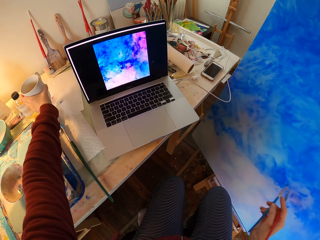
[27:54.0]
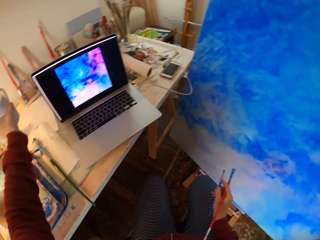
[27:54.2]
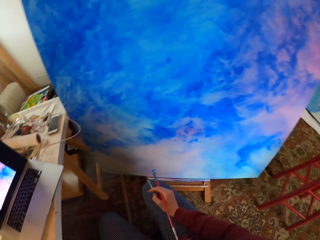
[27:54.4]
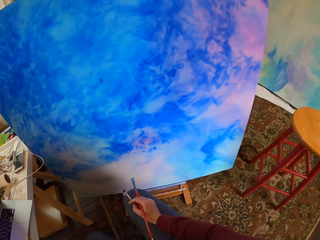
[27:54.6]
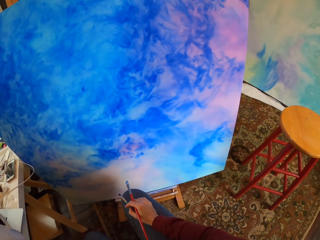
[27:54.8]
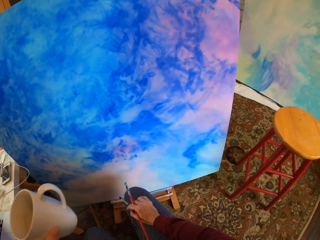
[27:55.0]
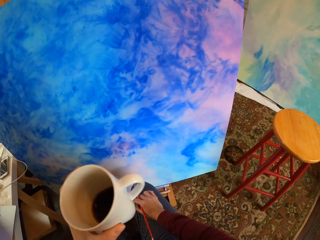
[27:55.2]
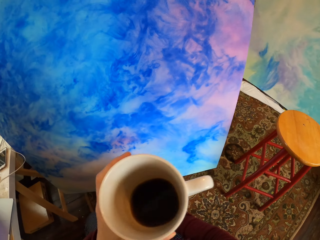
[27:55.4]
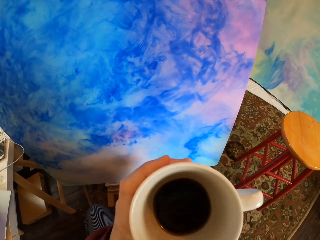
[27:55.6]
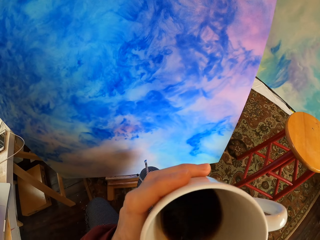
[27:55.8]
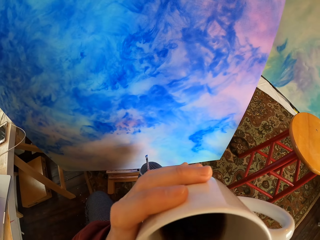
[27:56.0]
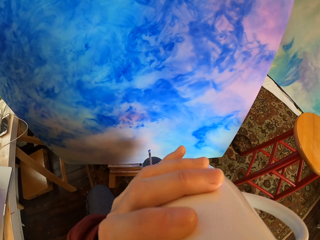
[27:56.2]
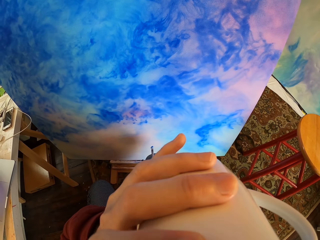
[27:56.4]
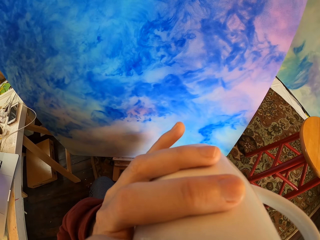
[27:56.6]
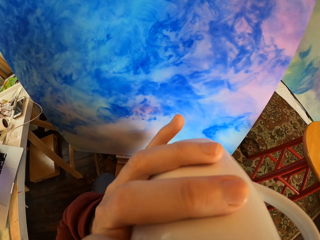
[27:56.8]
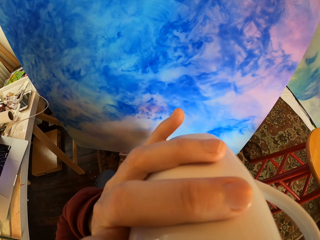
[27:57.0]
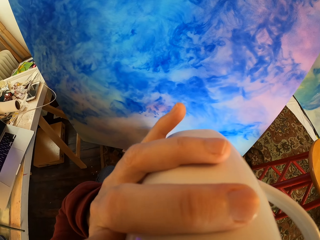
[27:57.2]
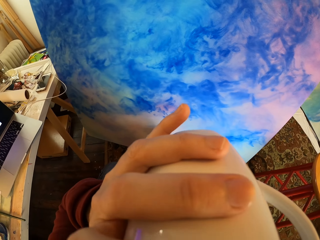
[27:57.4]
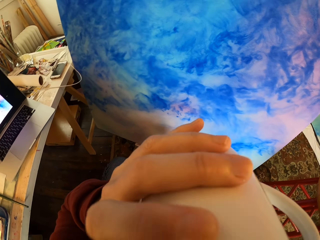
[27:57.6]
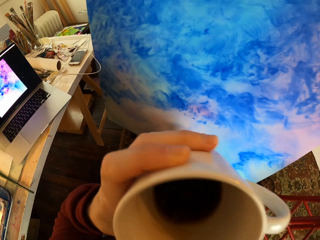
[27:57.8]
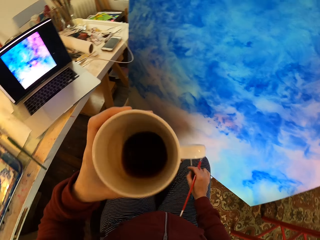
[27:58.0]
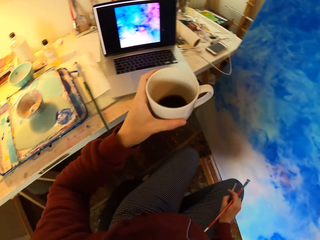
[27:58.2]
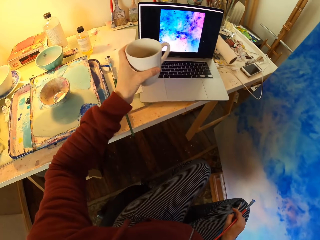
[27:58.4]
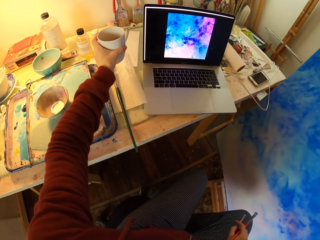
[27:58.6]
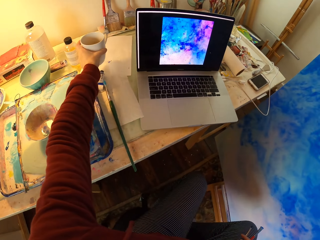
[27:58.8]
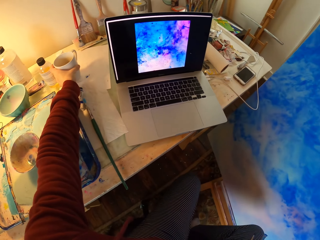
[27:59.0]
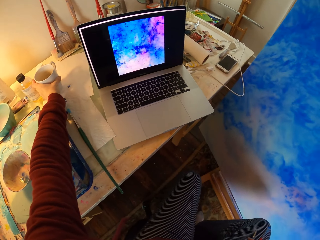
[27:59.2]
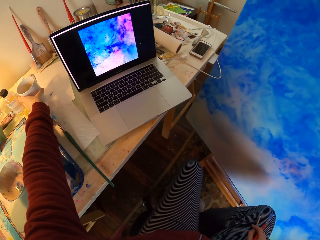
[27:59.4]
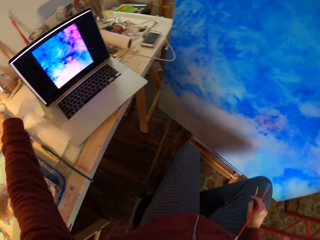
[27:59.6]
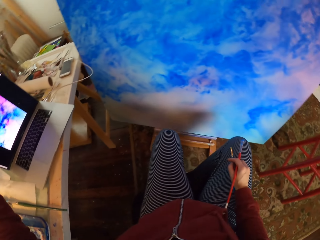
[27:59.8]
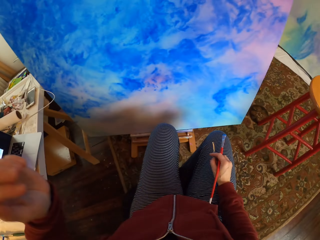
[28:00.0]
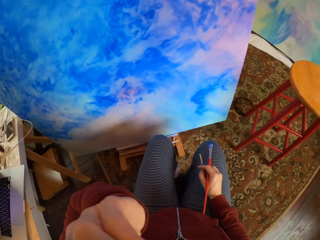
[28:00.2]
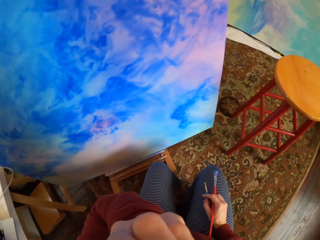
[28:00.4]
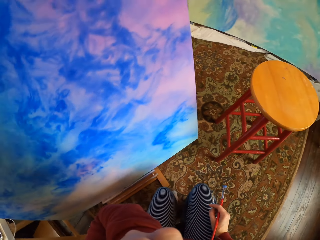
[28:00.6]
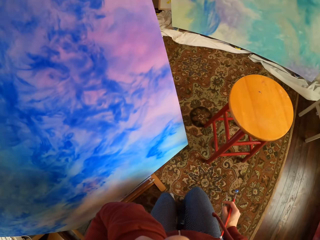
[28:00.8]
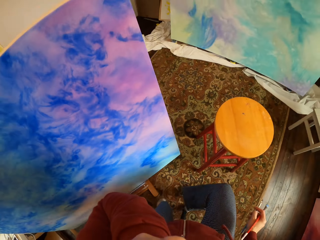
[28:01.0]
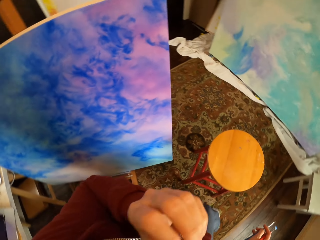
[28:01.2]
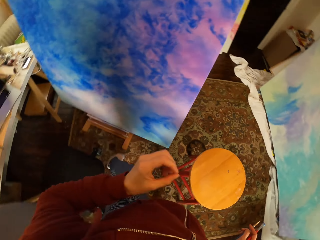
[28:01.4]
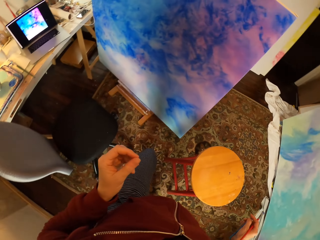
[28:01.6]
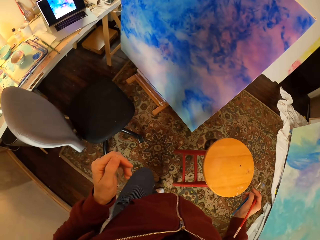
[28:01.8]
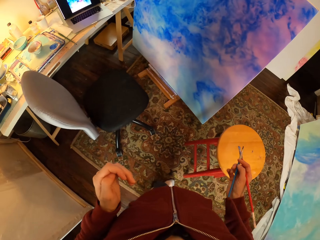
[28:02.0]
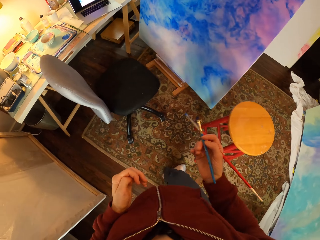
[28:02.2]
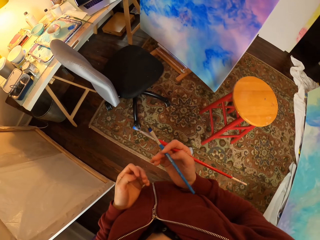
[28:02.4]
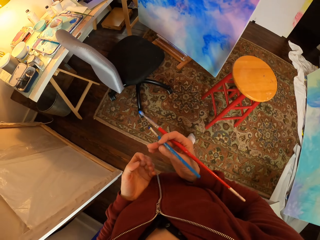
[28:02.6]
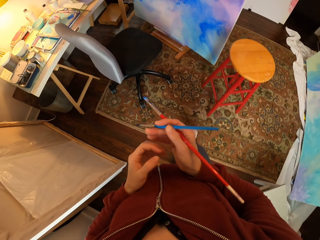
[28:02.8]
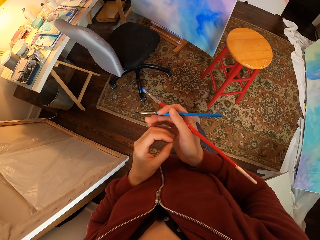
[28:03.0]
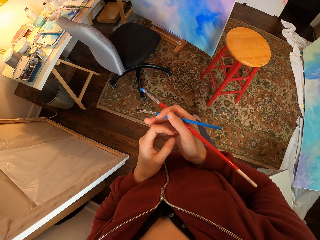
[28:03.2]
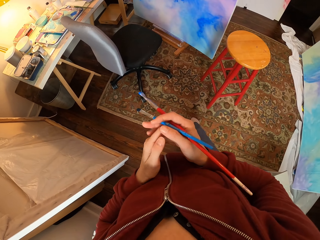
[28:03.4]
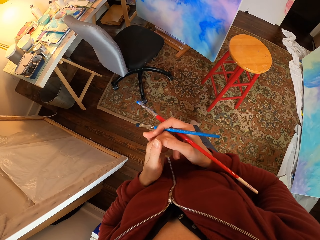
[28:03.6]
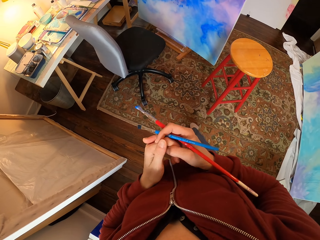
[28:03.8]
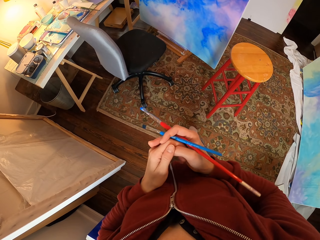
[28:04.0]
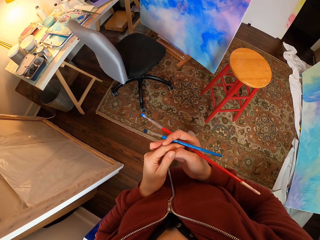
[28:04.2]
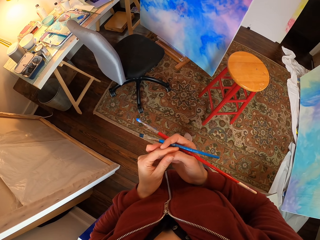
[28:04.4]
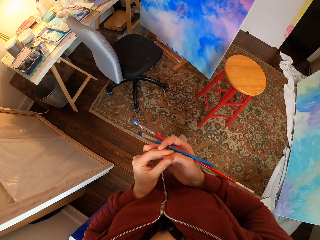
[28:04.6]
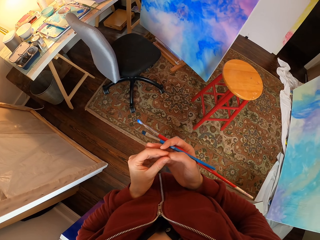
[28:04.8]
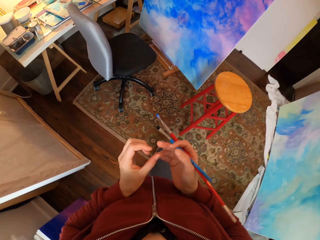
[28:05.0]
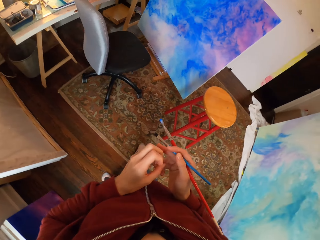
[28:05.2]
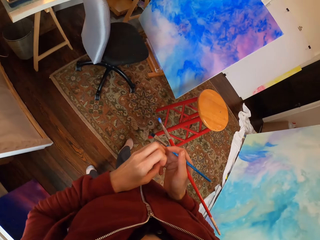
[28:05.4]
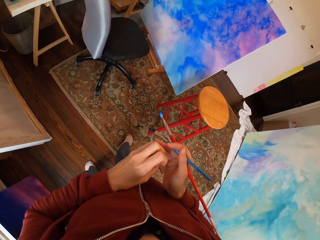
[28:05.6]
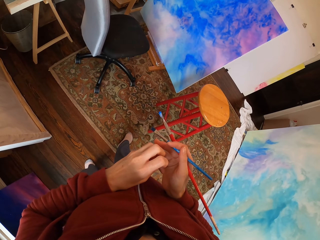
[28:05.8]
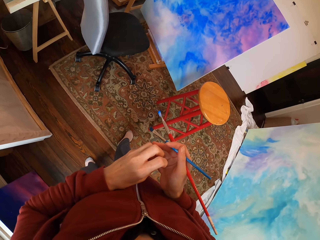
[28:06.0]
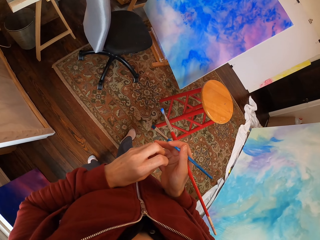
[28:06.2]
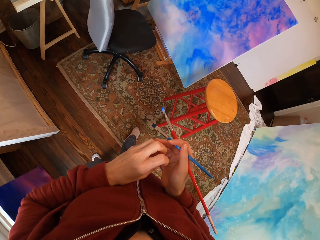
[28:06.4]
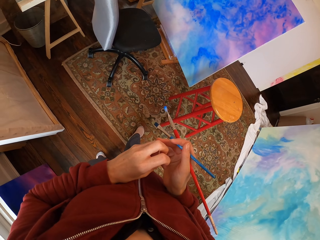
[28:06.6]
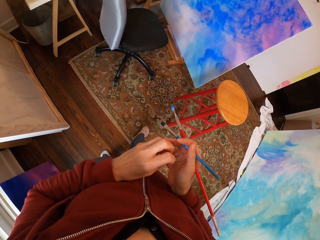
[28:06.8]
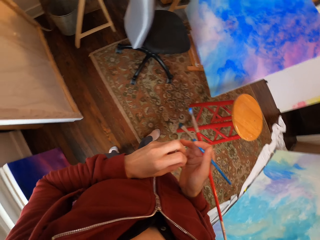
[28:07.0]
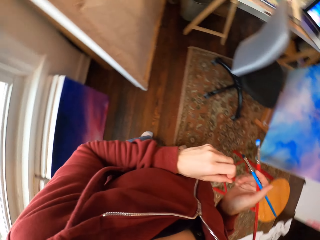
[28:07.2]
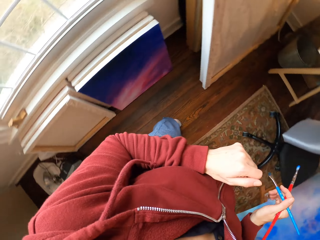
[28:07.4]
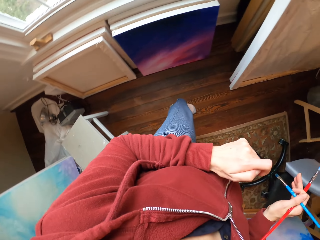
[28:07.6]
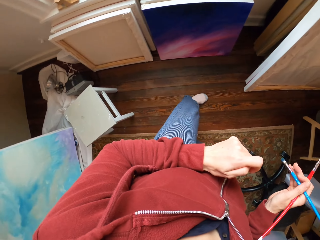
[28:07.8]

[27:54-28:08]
The camera wearer drinks a cup of coffee or tea. They put down the cup of coffee. They stand up from a chair. They look at the paint art.

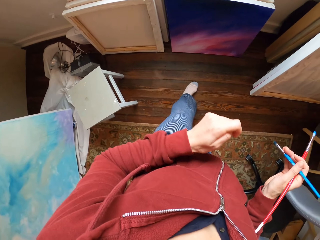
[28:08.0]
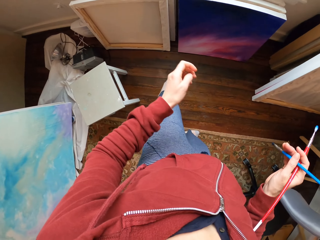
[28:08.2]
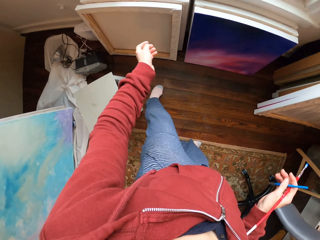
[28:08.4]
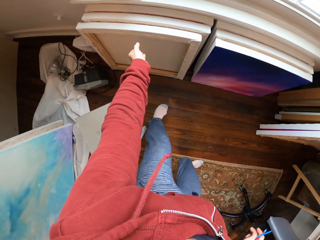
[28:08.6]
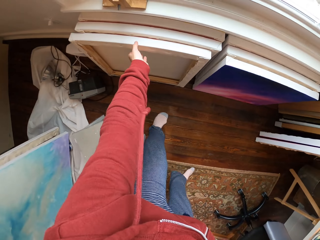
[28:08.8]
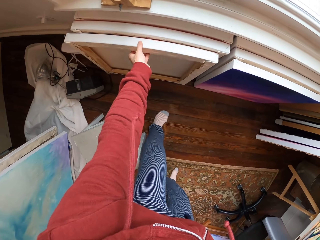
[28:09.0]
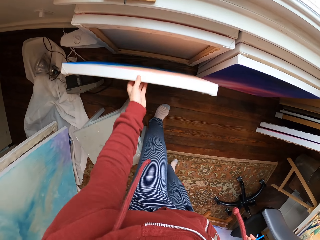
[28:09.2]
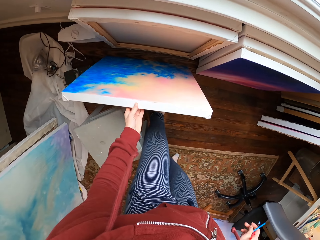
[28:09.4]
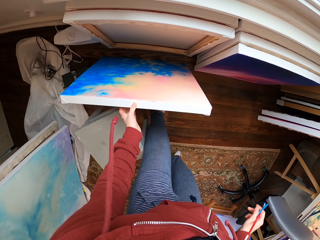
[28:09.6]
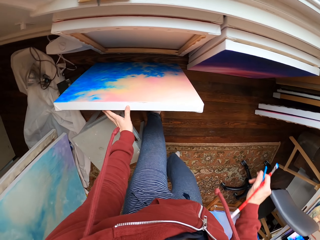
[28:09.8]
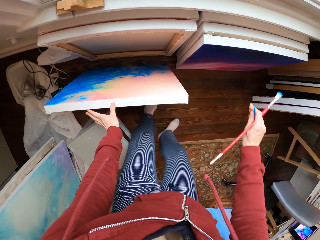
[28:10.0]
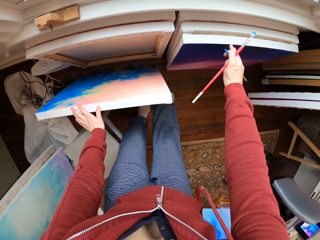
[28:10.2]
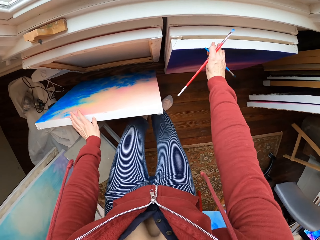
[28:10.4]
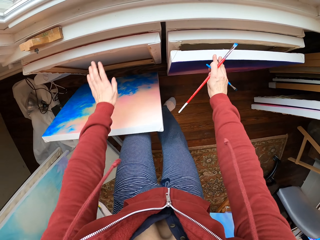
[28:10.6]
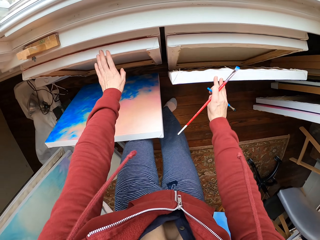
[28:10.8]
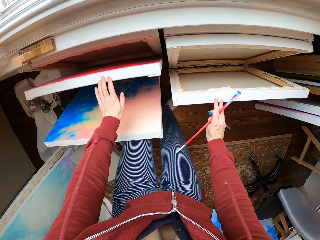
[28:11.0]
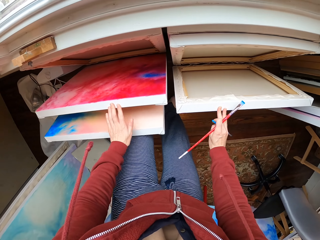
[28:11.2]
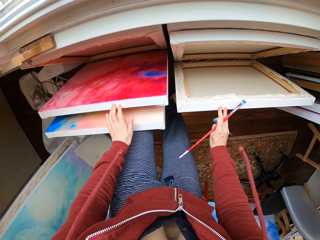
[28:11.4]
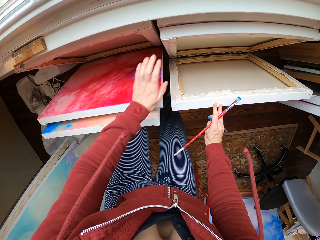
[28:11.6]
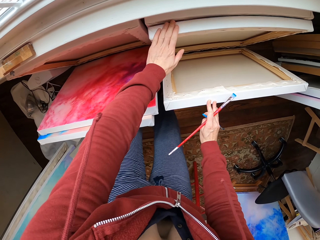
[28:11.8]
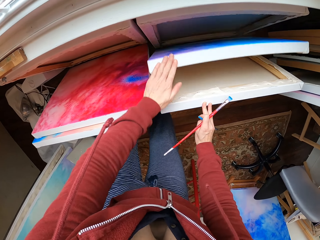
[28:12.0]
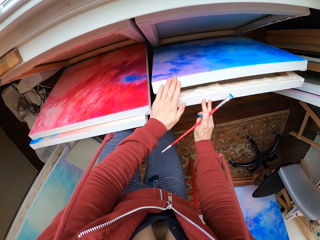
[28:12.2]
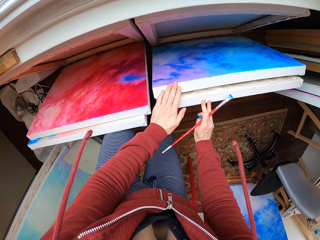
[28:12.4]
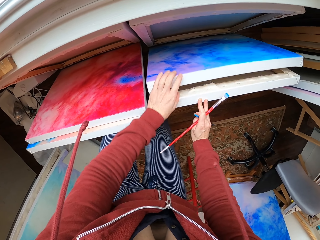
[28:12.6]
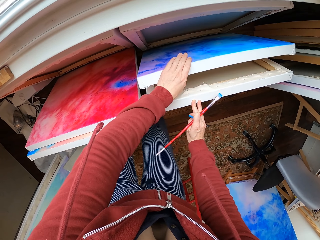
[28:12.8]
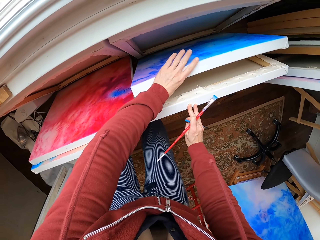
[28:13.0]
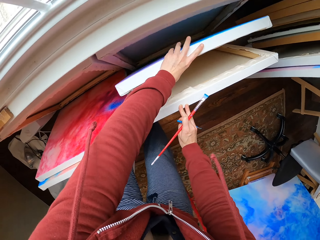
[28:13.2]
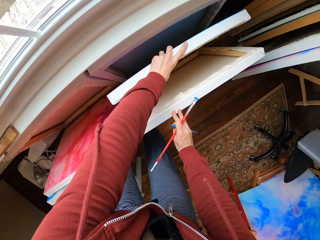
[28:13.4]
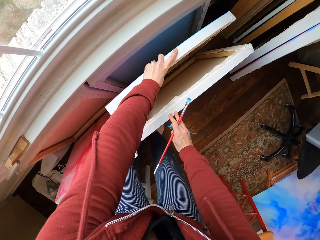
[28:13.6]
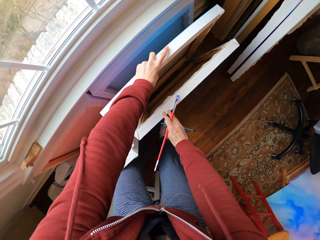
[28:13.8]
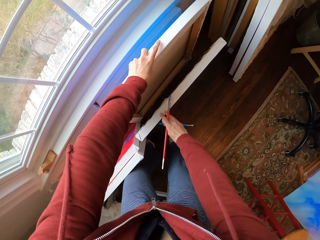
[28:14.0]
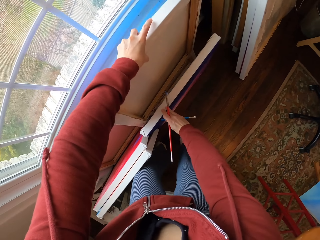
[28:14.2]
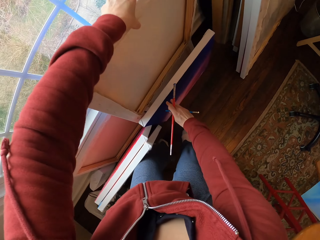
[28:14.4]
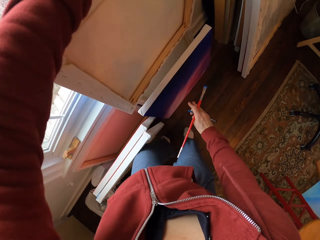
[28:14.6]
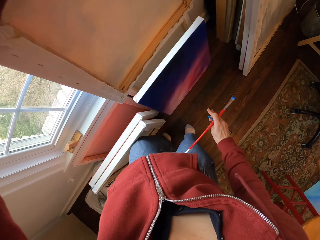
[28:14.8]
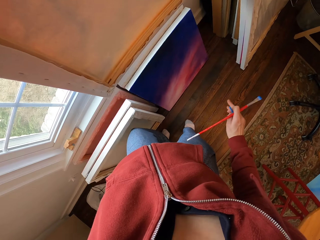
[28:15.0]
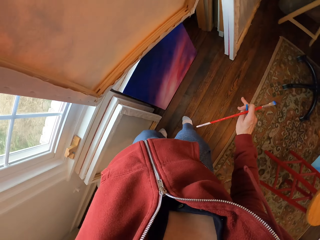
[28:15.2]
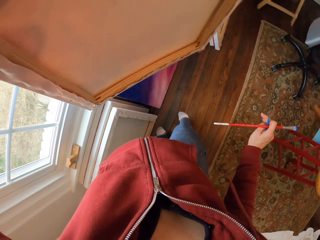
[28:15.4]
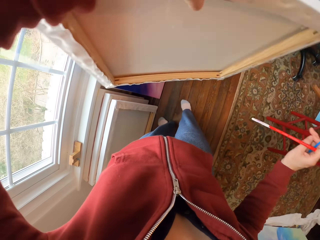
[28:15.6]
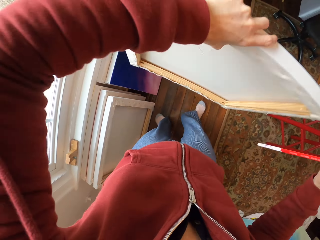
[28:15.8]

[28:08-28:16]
The camera wearer picks up a picture frame. They search paint arts. They pick up the picture frame again.
